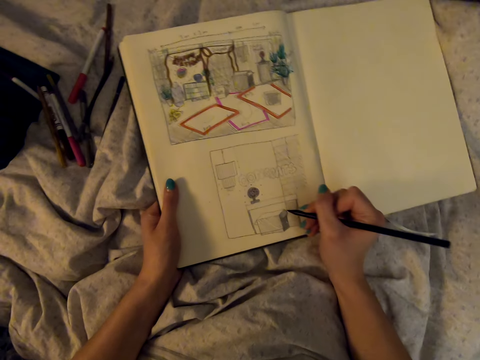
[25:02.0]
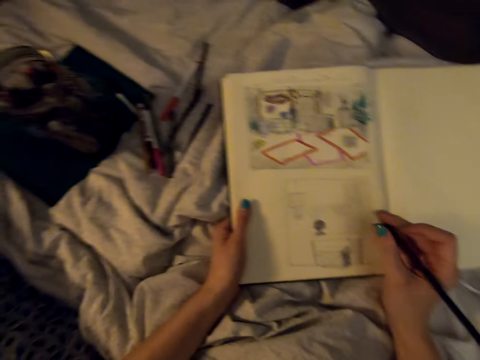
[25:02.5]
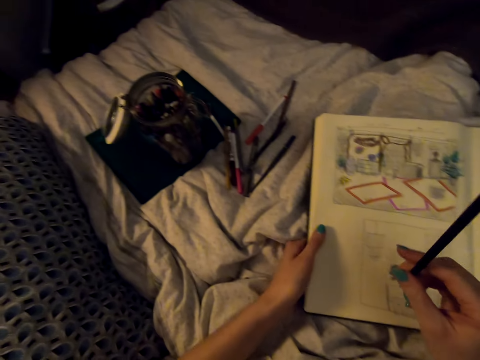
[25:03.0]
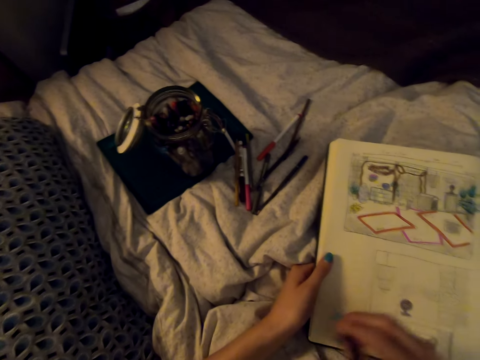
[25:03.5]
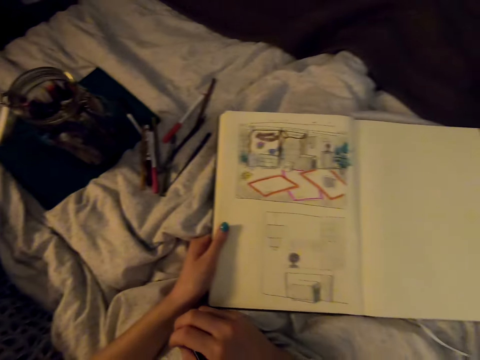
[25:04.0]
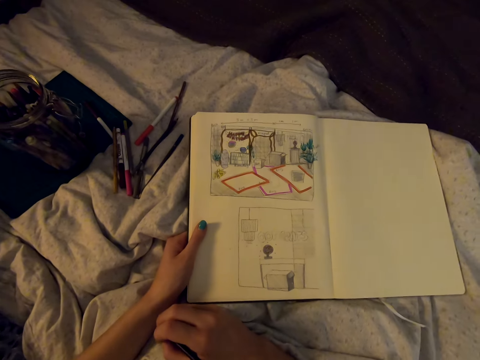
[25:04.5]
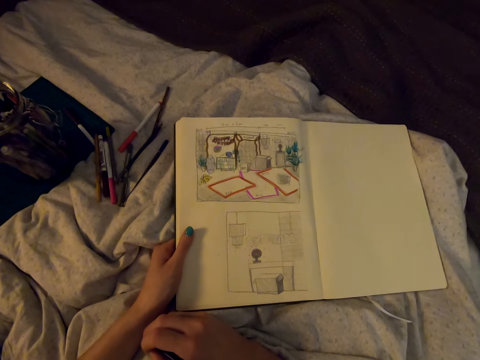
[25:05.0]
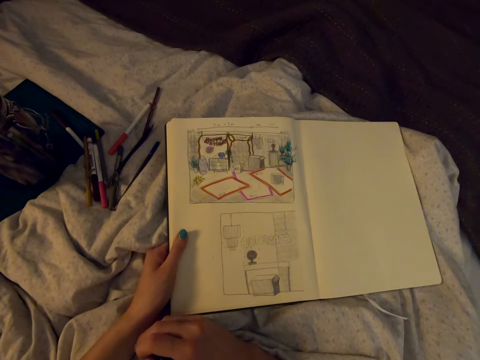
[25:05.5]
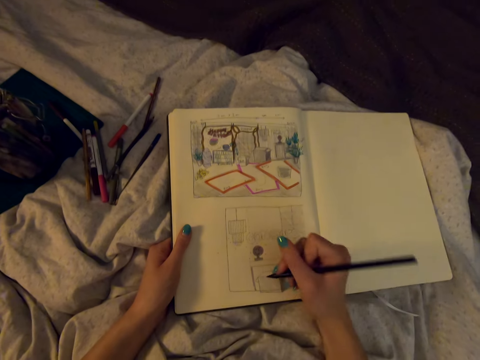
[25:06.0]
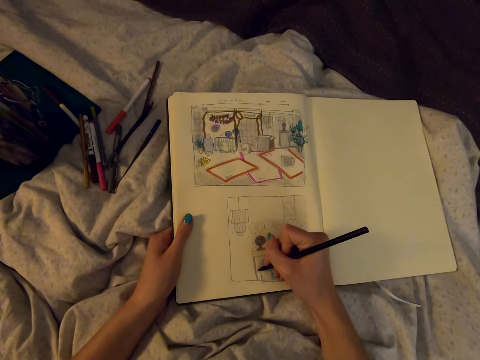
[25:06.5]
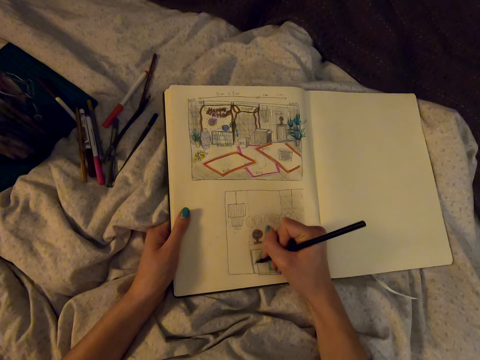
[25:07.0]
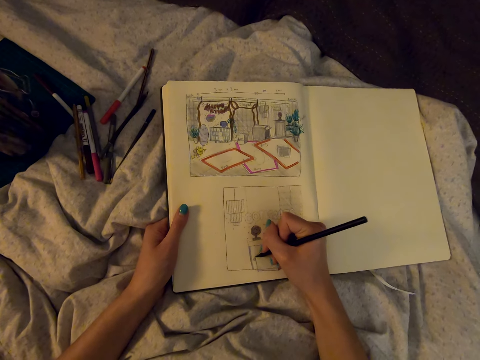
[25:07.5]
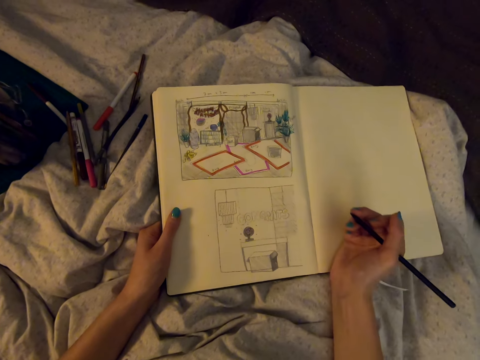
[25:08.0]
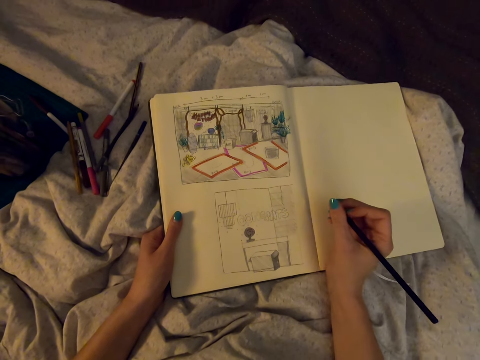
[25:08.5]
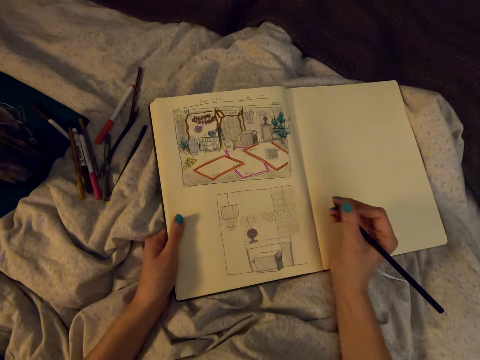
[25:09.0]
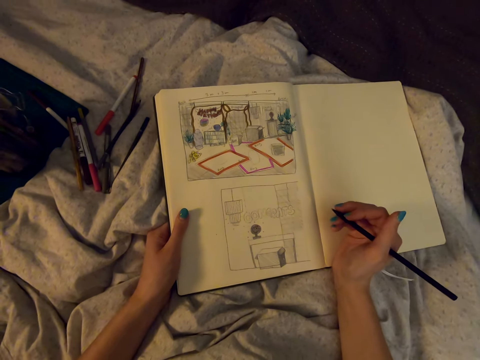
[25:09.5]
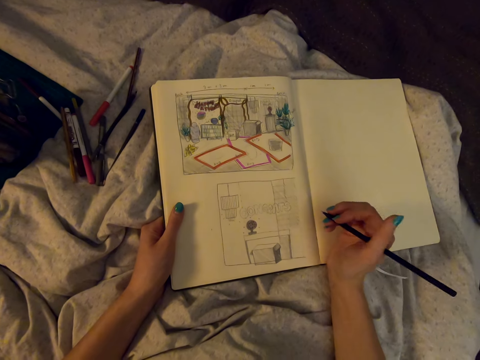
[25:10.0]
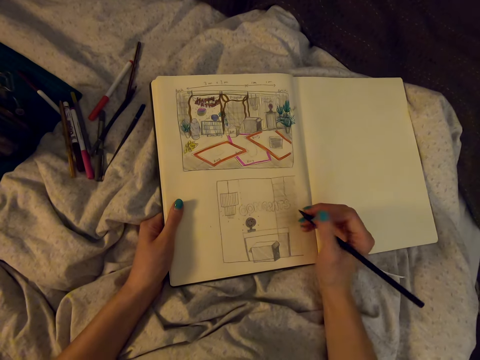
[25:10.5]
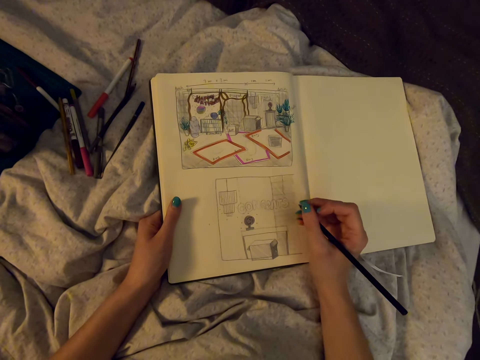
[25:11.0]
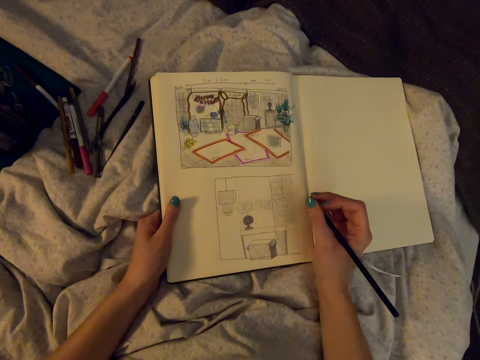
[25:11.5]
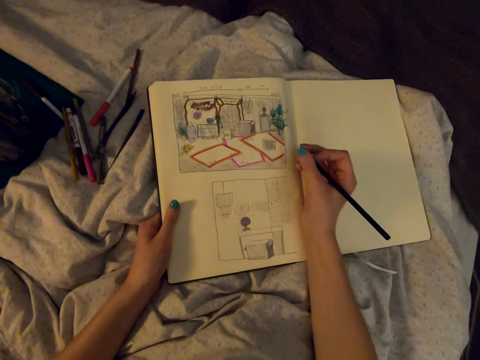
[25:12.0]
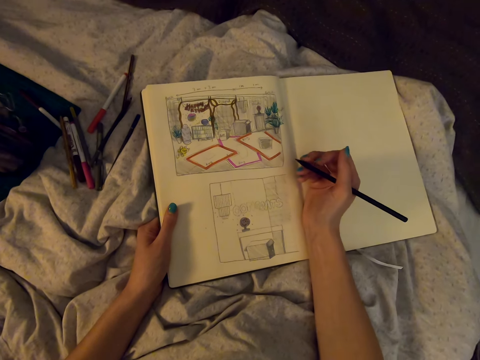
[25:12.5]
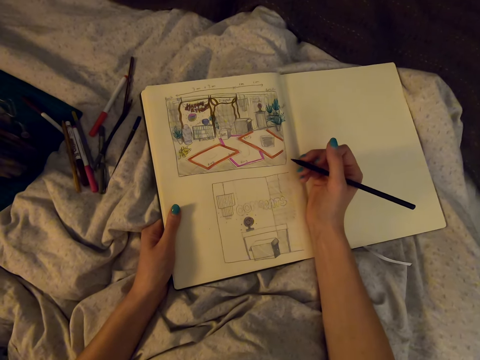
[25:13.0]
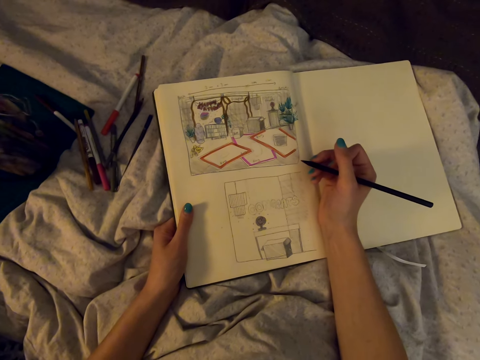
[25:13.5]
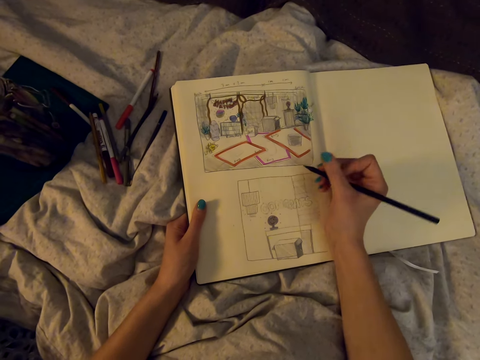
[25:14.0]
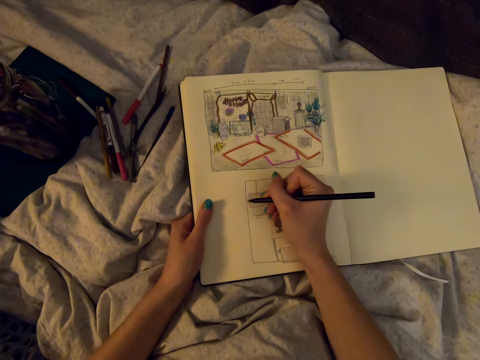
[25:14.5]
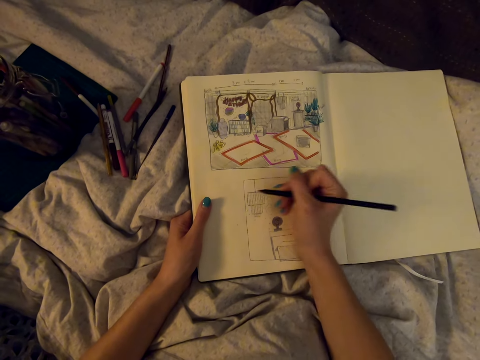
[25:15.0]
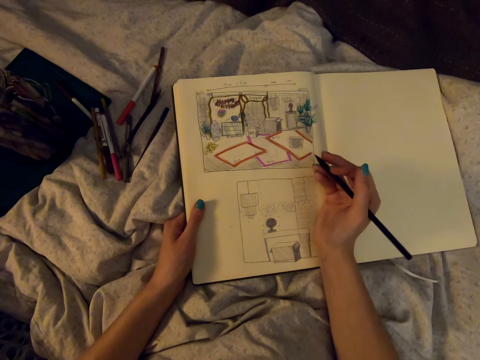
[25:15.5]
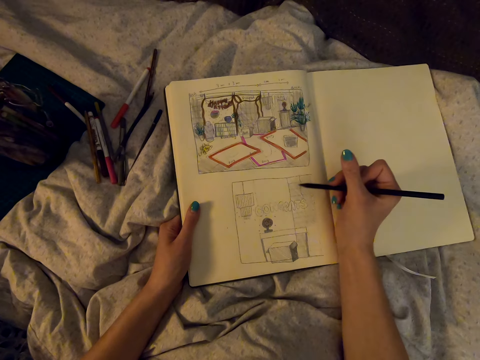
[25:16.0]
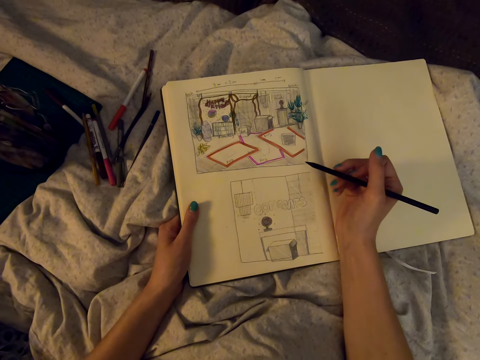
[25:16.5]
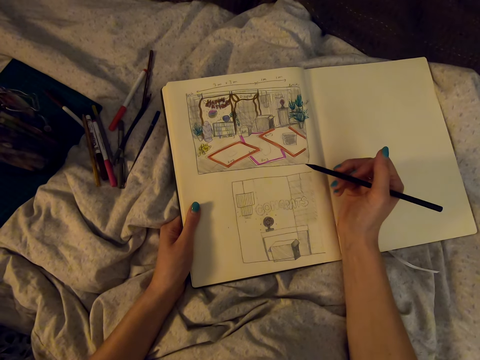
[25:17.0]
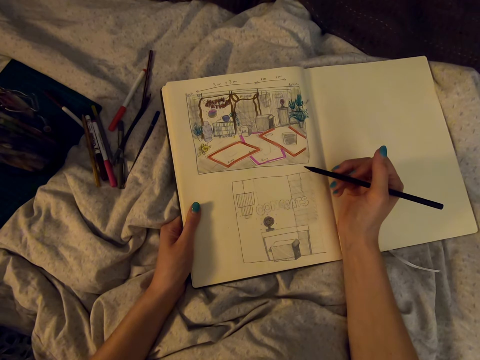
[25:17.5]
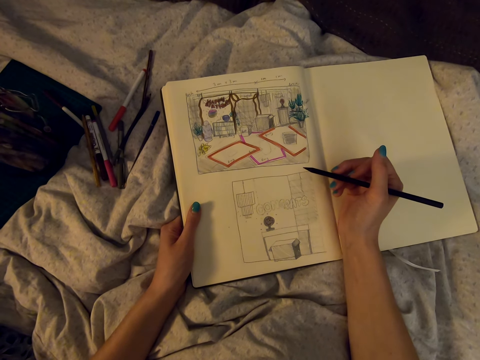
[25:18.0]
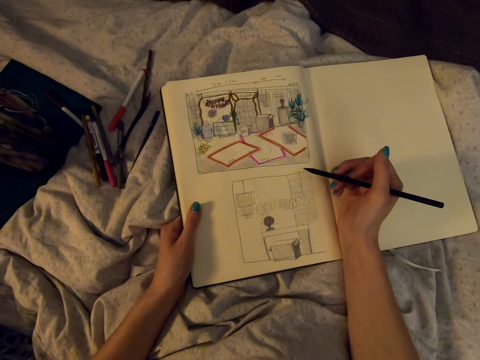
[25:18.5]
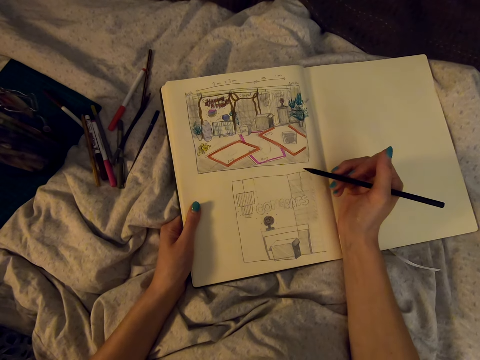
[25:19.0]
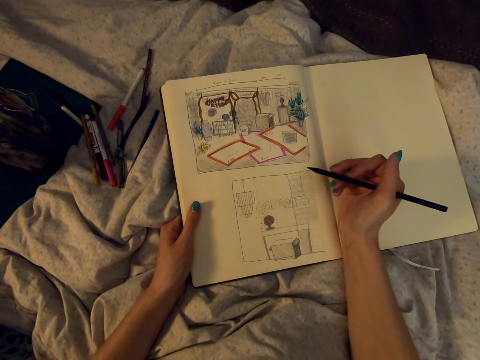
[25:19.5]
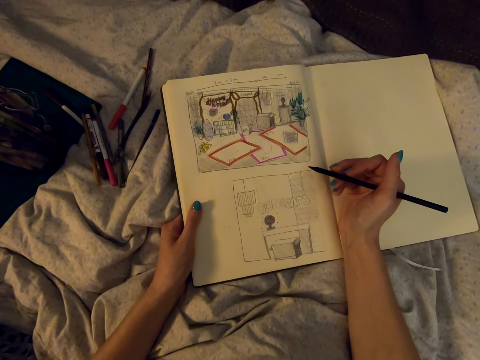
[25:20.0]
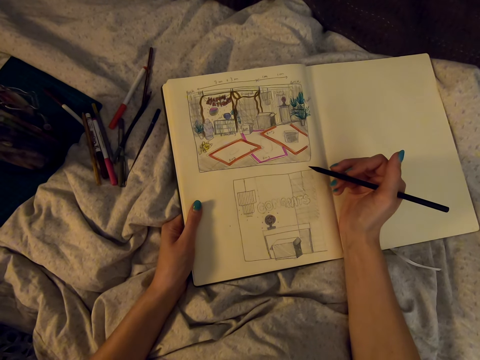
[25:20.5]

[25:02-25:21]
The camera wearer puts a pen in their mouth. They draw in the drawing book. They look at the drawing. They draw in the drawing book. They look at the drawing.

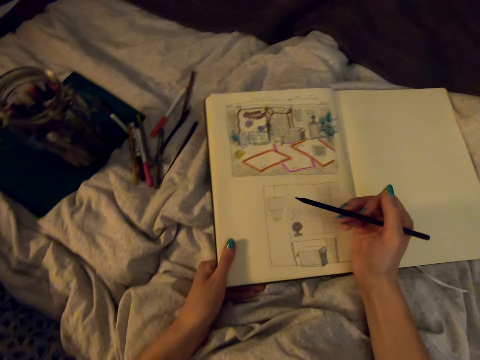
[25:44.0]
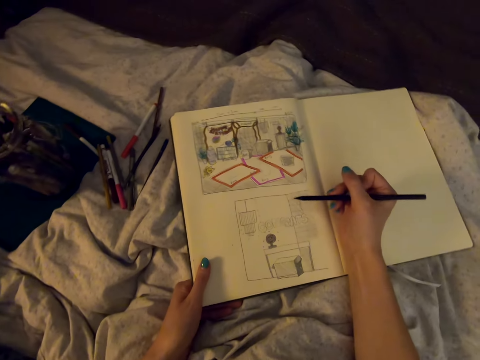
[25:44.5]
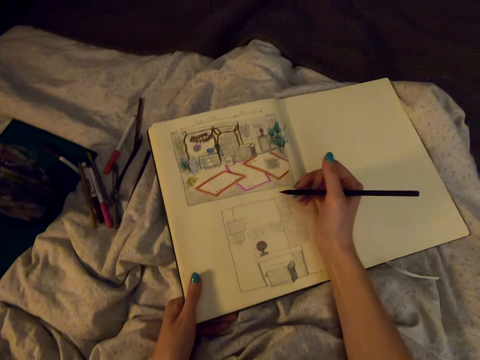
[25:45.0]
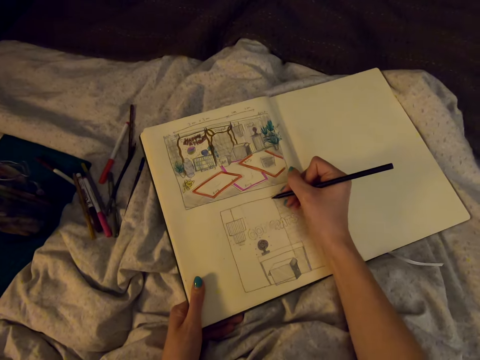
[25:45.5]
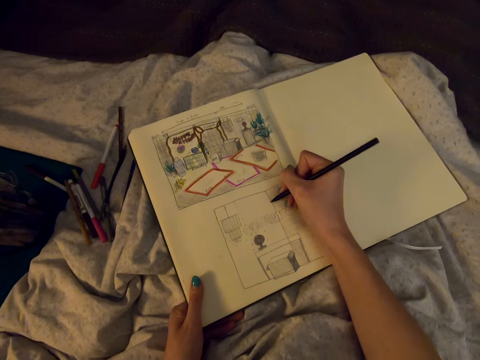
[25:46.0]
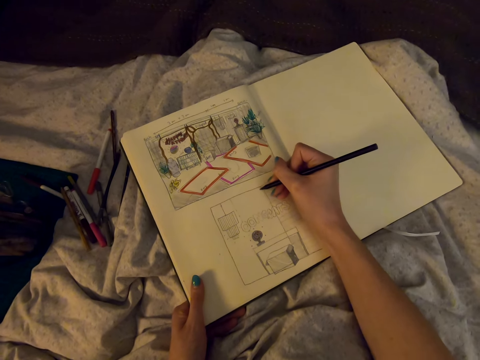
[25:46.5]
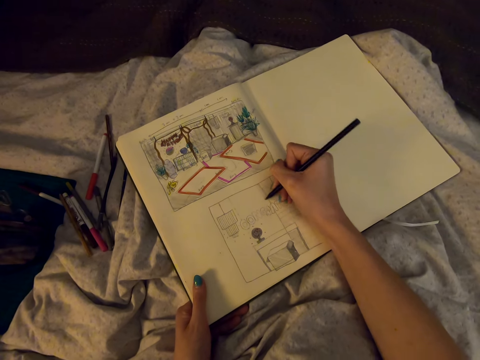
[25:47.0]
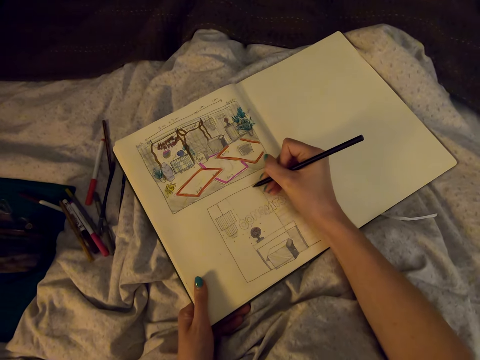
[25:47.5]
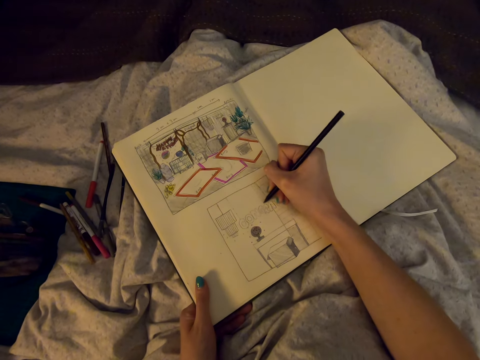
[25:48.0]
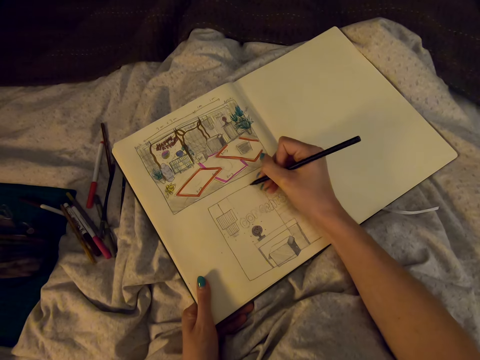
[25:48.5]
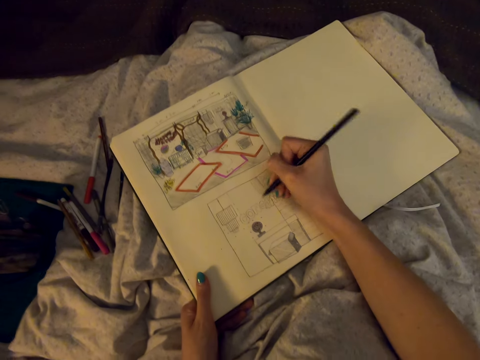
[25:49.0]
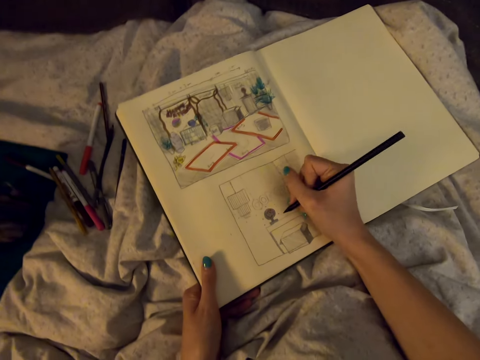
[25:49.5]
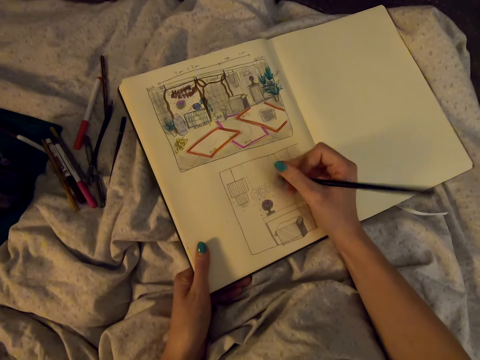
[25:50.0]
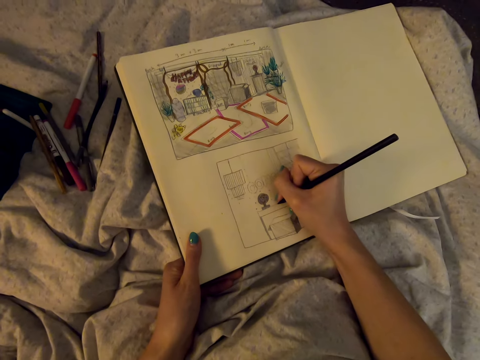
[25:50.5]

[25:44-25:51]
The camera wearer draws in the drawing book.
